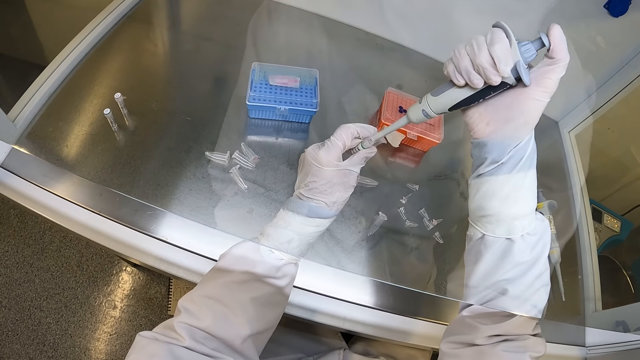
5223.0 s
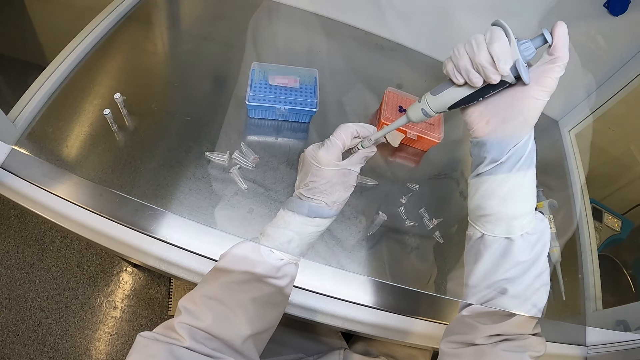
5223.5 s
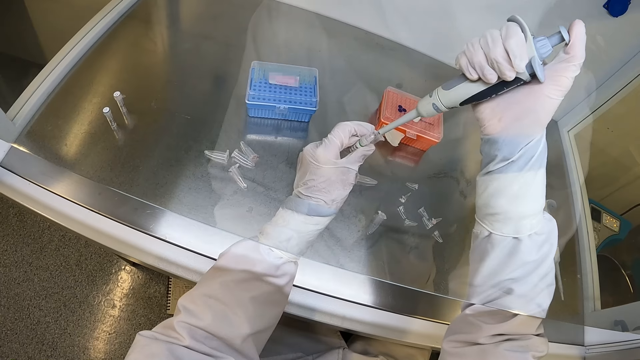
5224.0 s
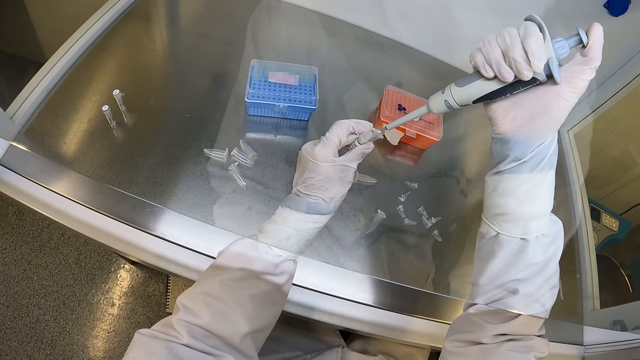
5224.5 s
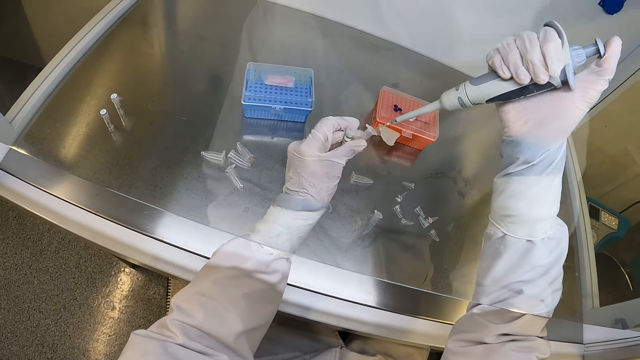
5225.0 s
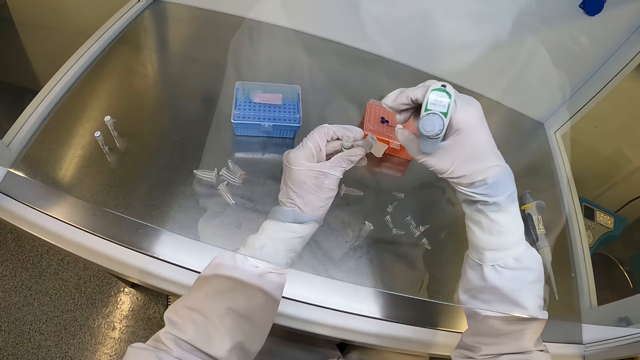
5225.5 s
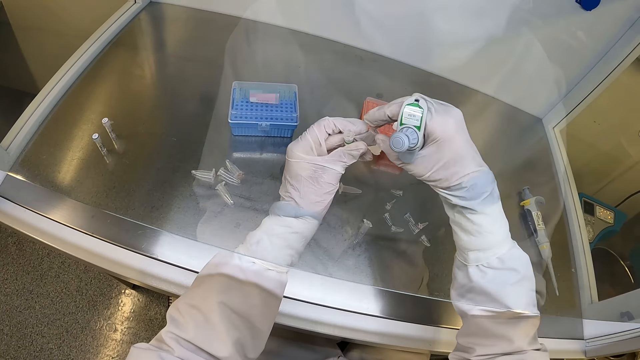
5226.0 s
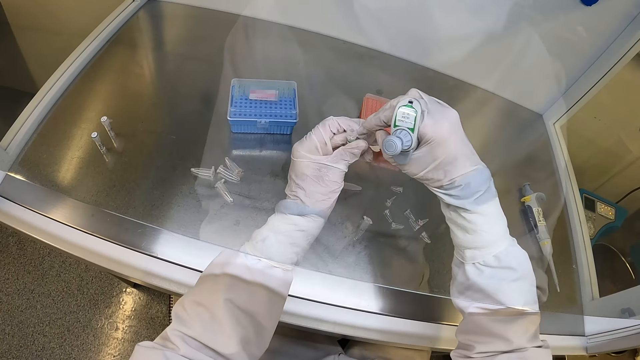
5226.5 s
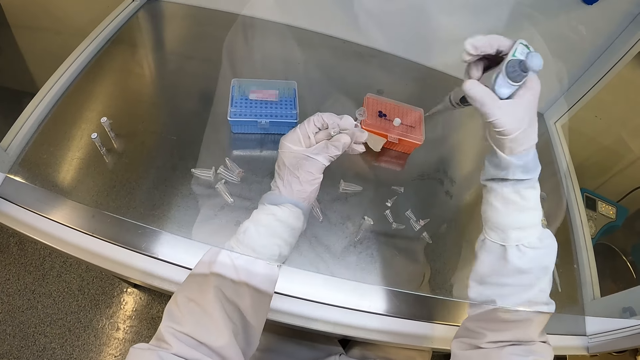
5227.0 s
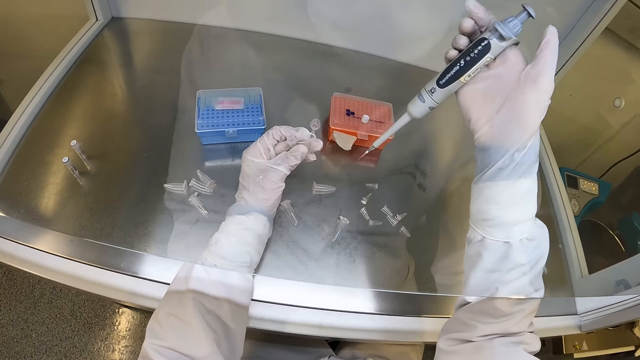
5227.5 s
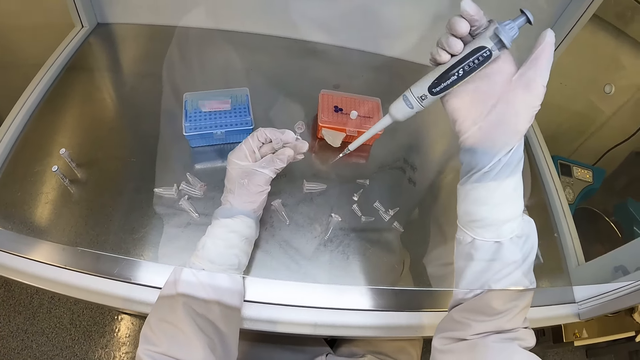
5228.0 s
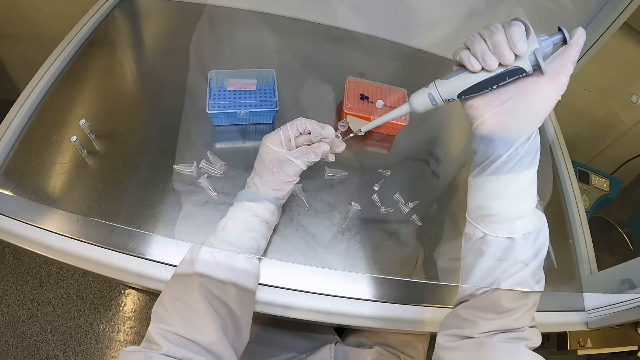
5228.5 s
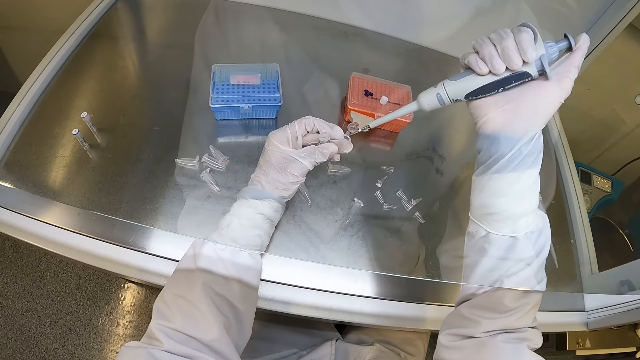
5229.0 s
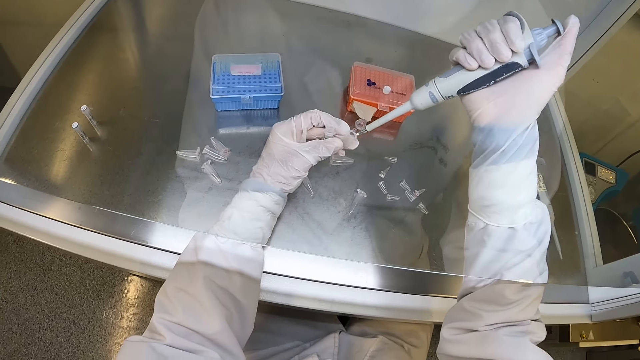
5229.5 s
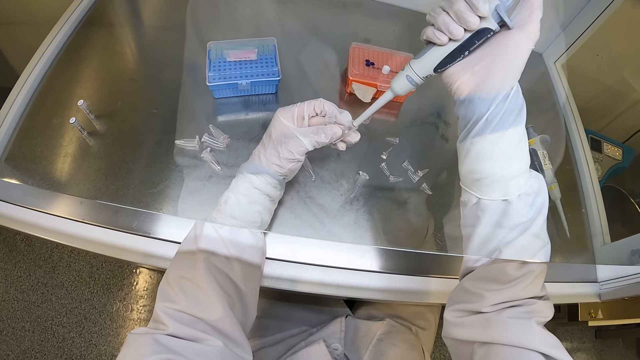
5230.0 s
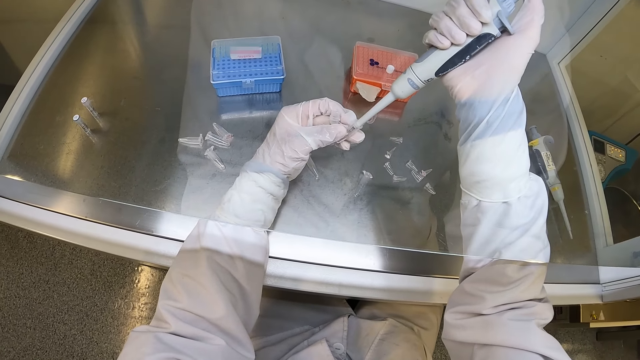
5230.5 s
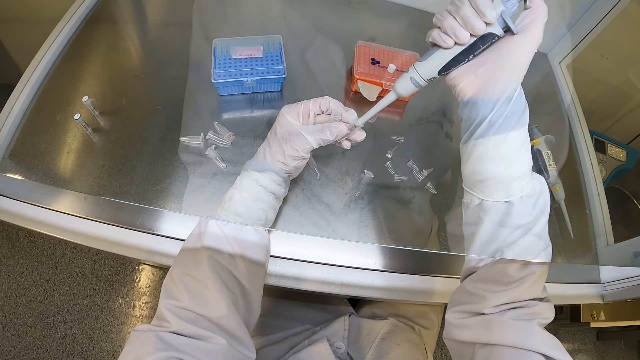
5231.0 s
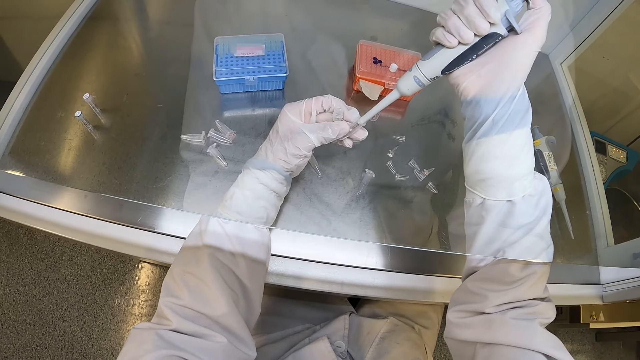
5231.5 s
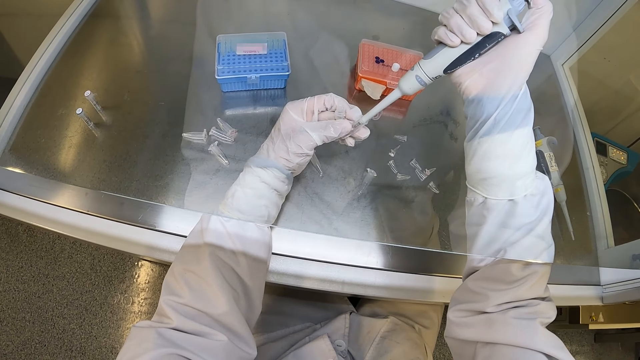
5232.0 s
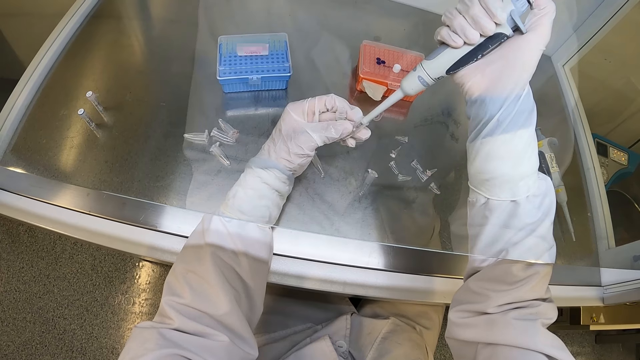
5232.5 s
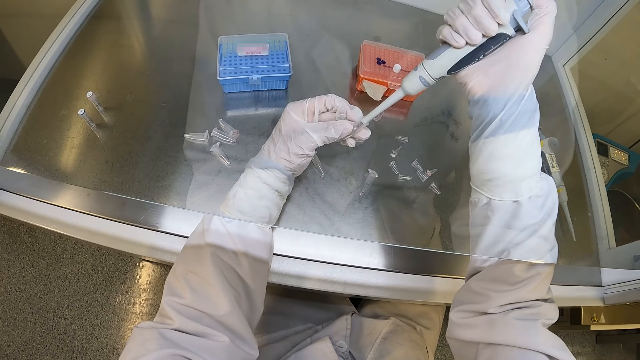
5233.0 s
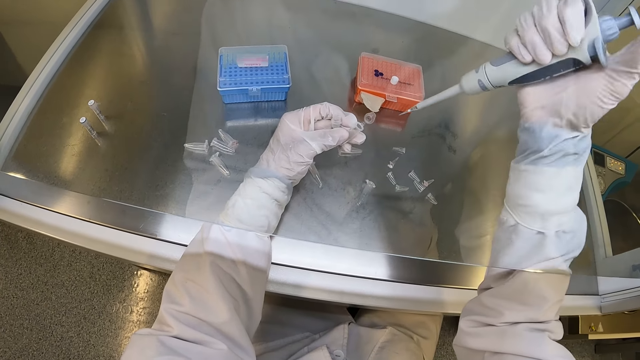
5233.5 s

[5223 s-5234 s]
The camera wearer takes chemical solution from the glass tube in his left hand with the micropipette in his right hand. He opens the plastic tube or bottle lid in his left hand with his right hand. He dips the syringe in the bottle. He pours the chemical solution in the micropipette into the plastic tube in his left hand.

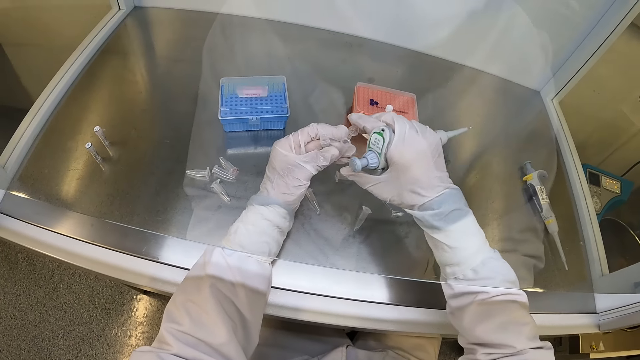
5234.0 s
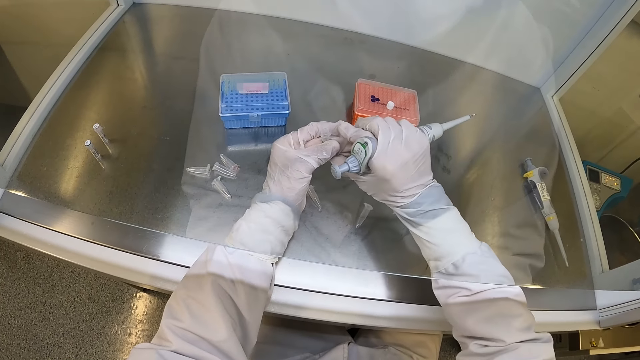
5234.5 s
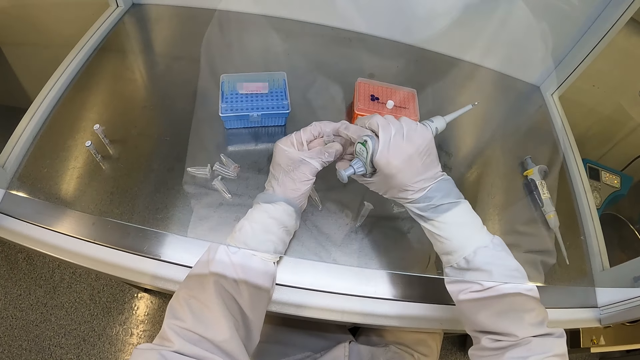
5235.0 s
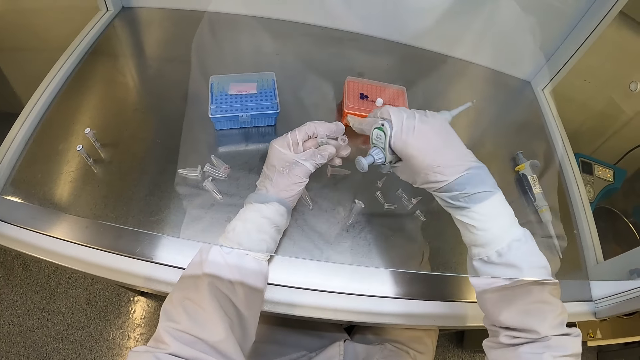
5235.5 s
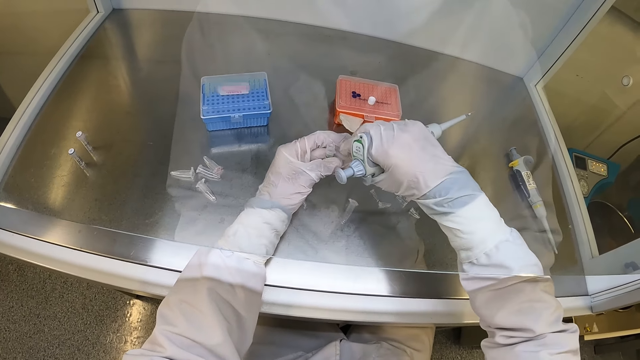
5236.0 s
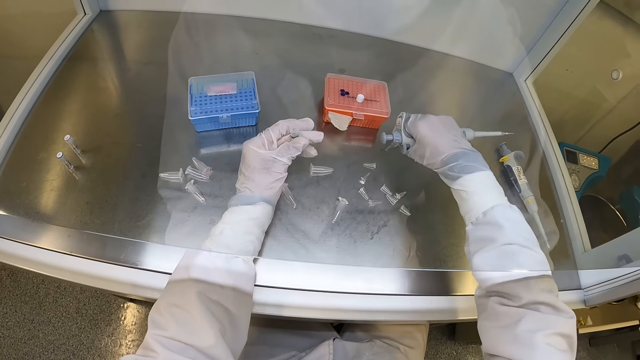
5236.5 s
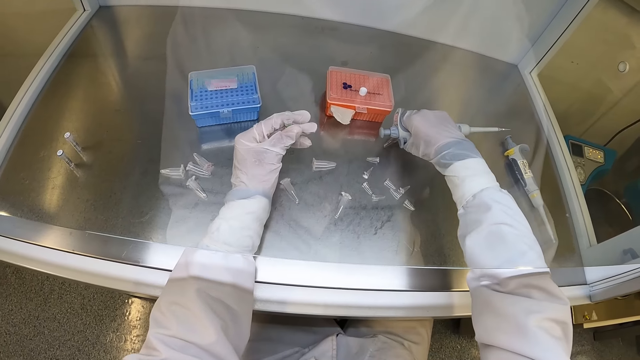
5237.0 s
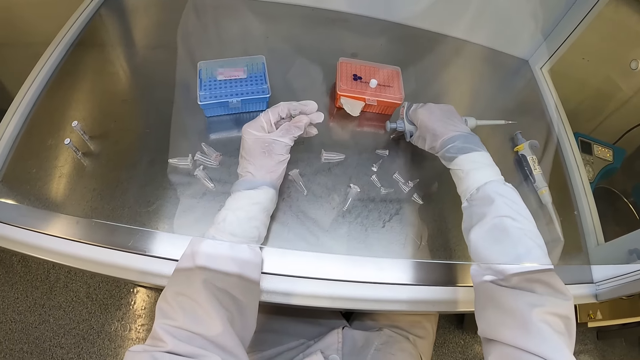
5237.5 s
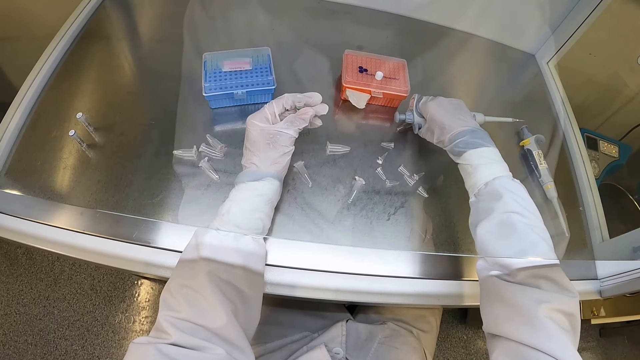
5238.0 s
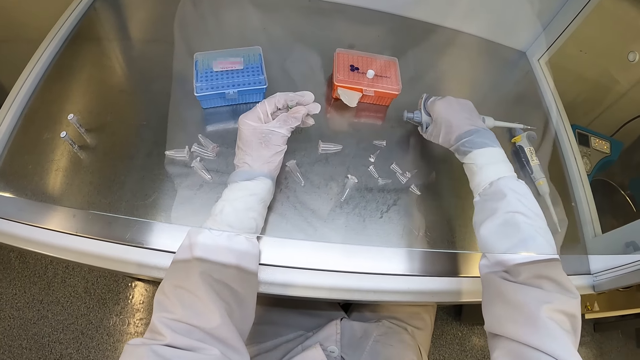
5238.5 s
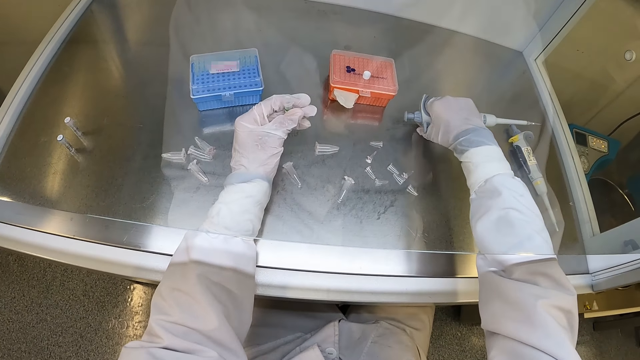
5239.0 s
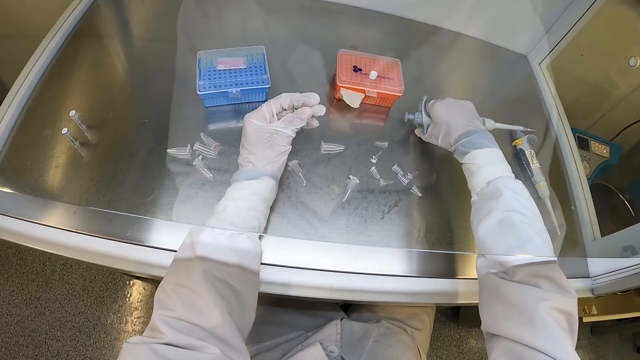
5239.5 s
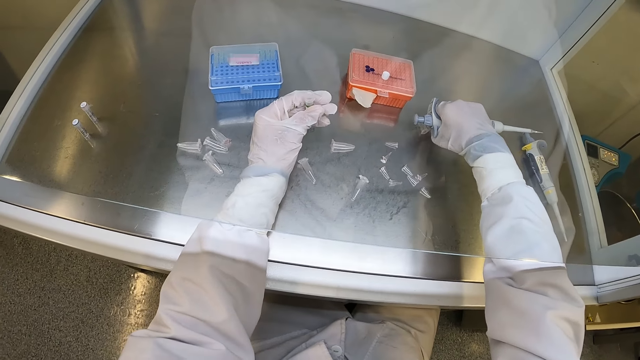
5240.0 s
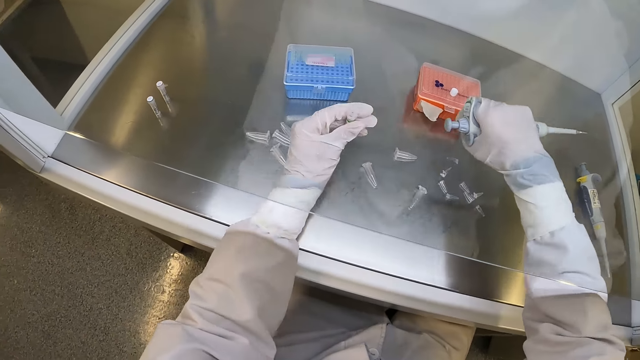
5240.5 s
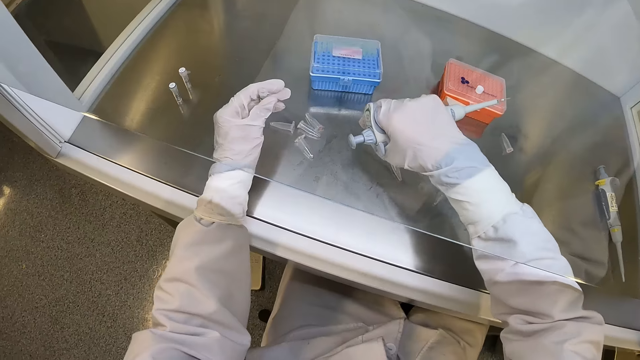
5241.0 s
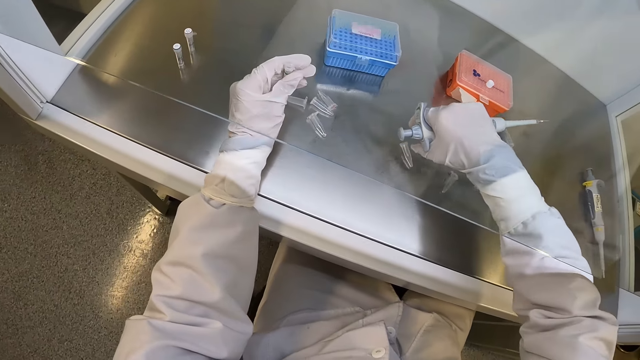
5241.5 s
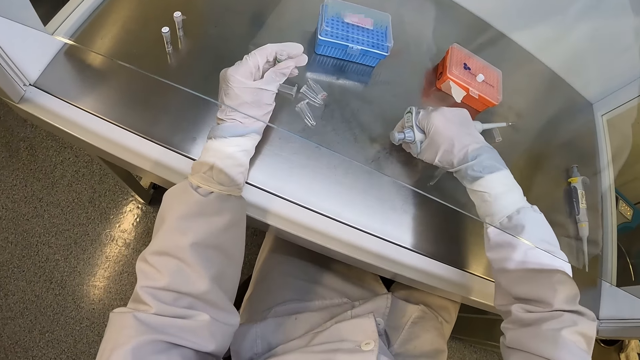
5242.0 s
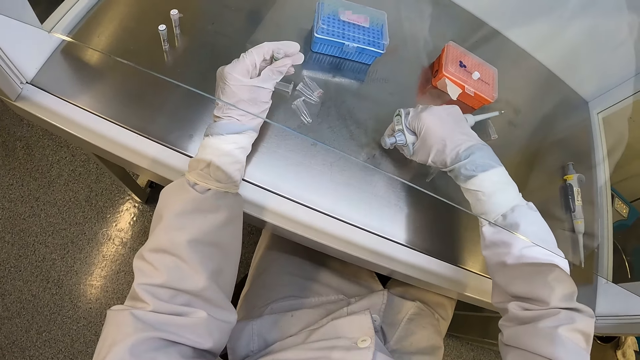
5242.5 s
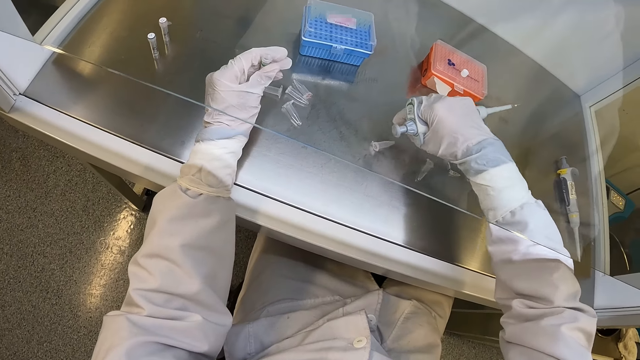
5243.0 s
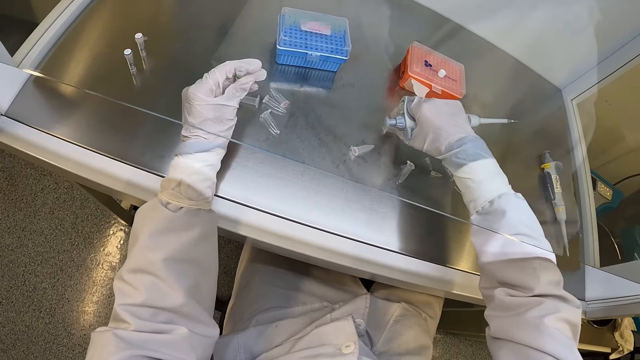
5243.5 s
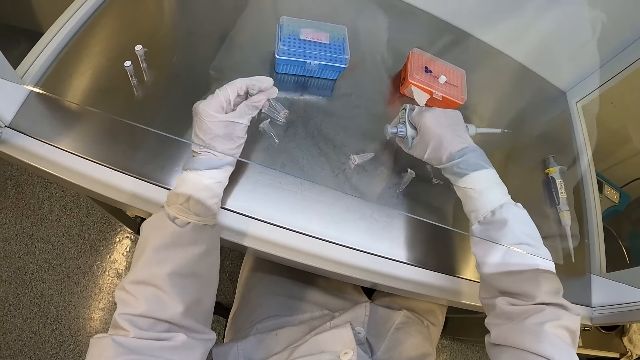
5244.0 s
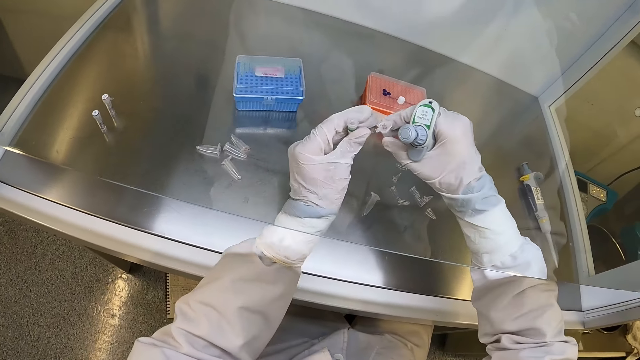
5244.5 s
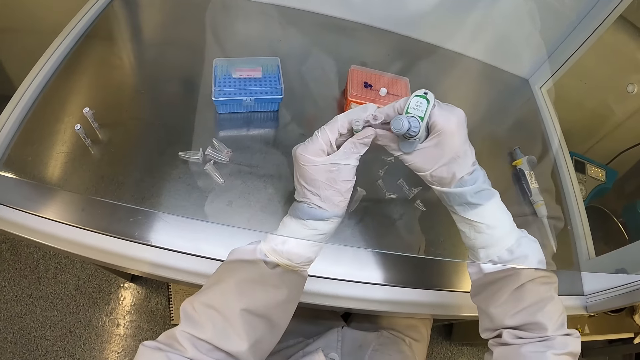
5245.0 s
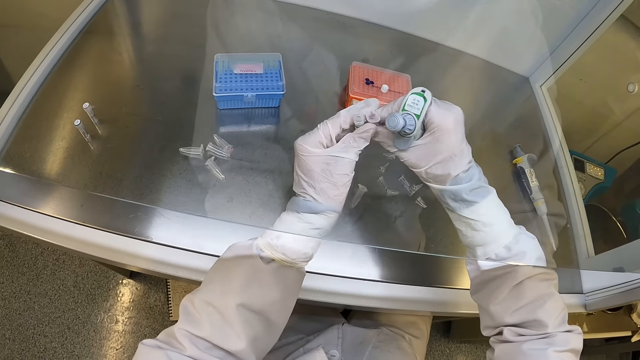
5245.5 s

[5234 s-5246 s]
The camera wearer closes the plastic tube or bottle lid in his left hand with his right hand. He passes the plastic tube from his left hand to his right hand. He places the plastic tube on the cabinet with his right hand. He touches the bottle with his hand. He picks up the plastic tube from the cabinet with his right hand.
